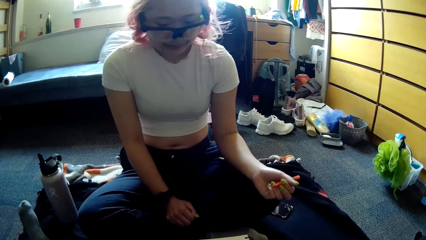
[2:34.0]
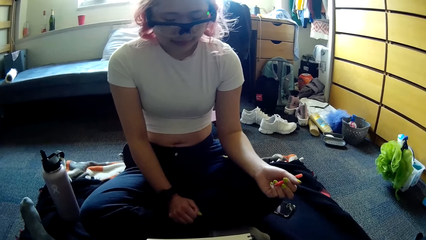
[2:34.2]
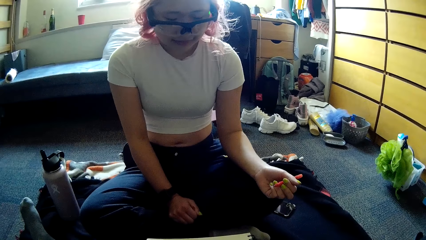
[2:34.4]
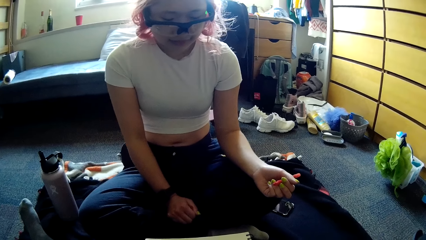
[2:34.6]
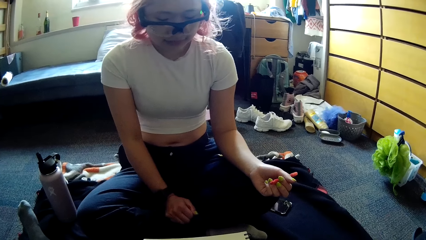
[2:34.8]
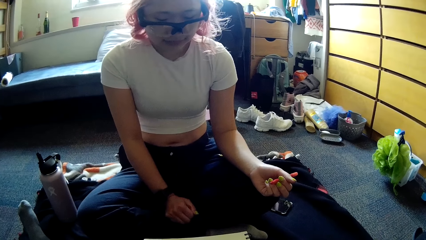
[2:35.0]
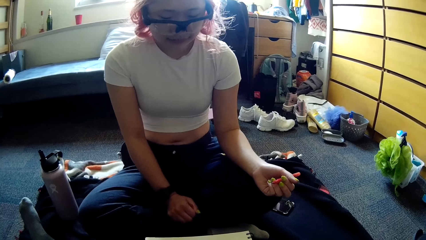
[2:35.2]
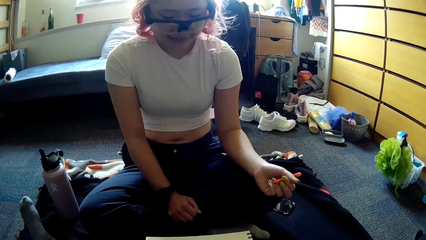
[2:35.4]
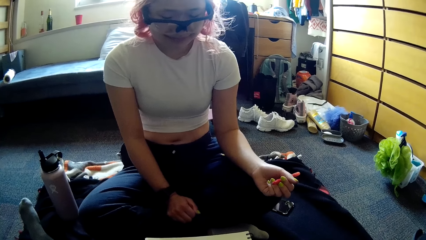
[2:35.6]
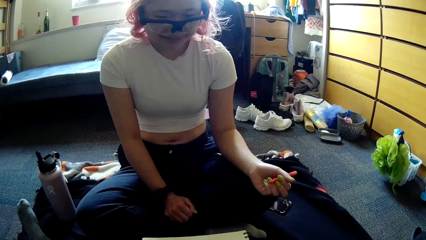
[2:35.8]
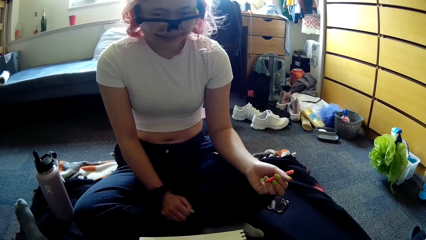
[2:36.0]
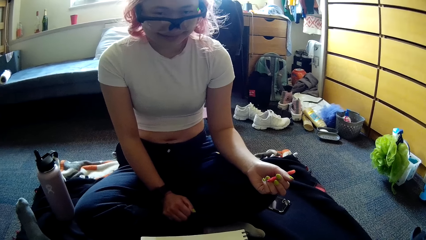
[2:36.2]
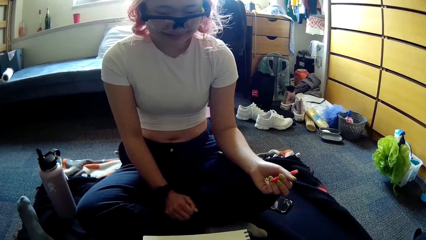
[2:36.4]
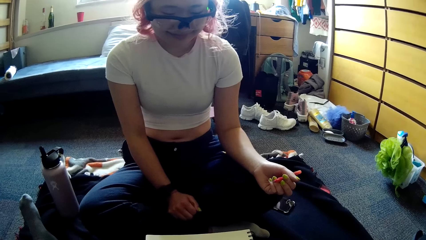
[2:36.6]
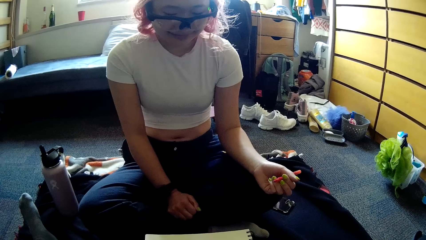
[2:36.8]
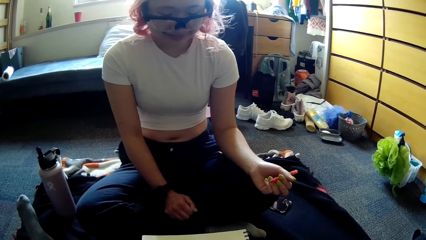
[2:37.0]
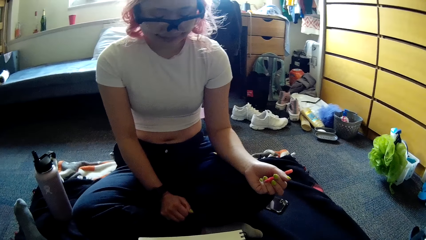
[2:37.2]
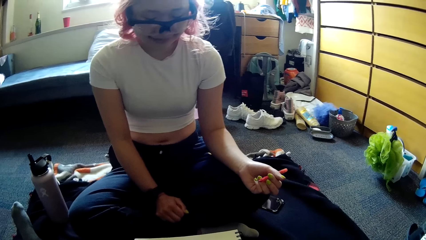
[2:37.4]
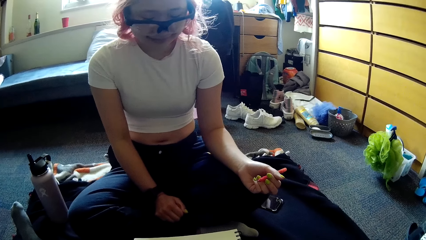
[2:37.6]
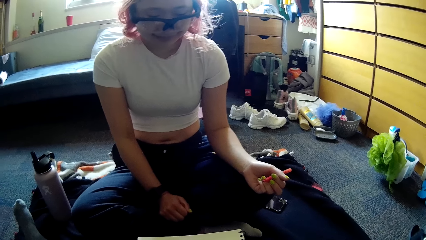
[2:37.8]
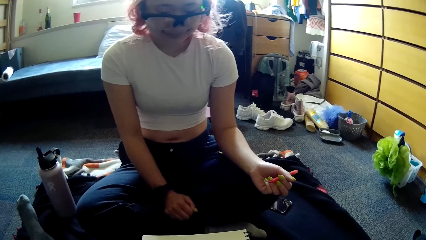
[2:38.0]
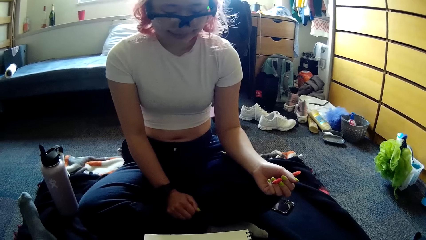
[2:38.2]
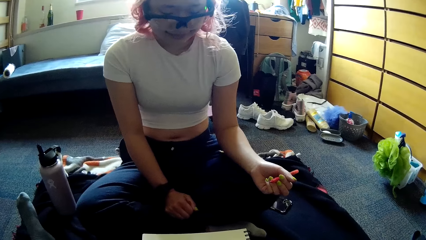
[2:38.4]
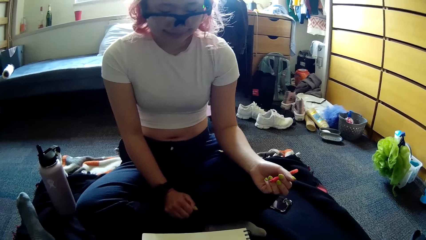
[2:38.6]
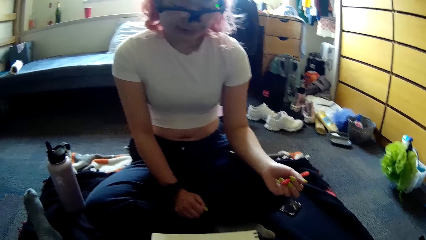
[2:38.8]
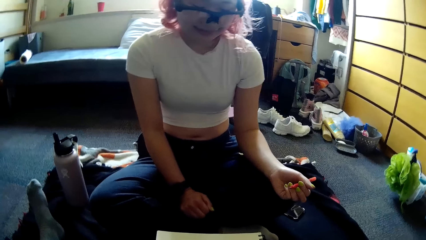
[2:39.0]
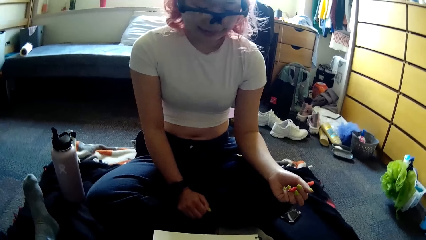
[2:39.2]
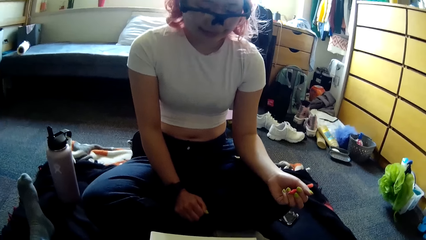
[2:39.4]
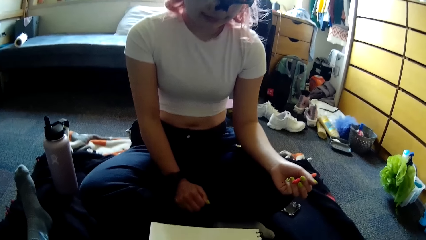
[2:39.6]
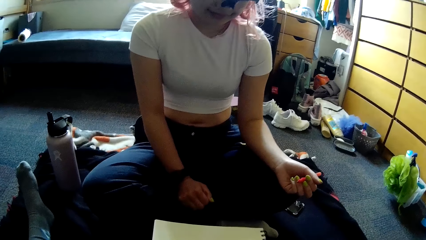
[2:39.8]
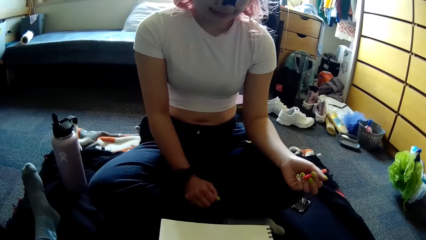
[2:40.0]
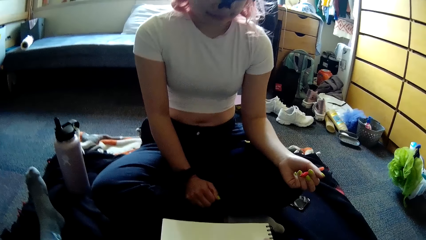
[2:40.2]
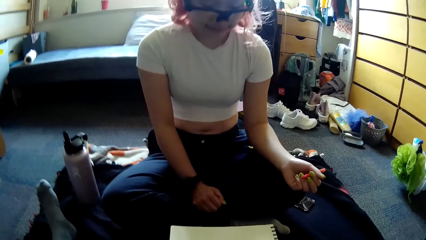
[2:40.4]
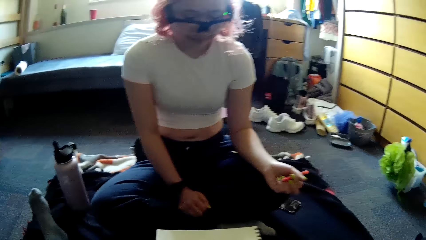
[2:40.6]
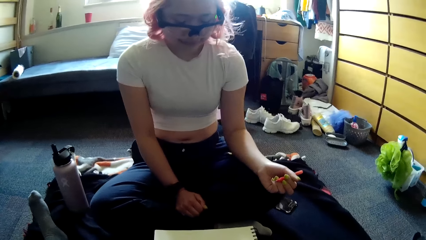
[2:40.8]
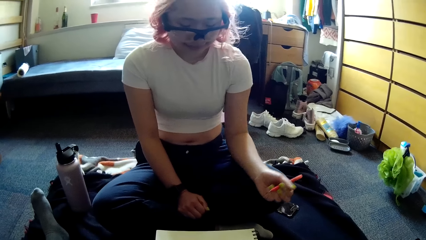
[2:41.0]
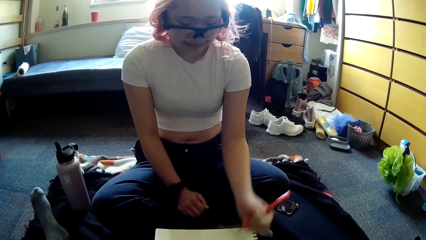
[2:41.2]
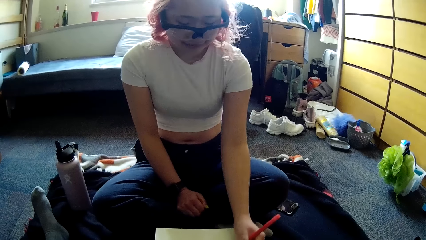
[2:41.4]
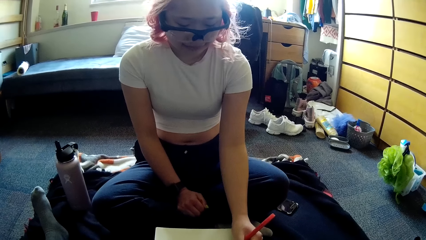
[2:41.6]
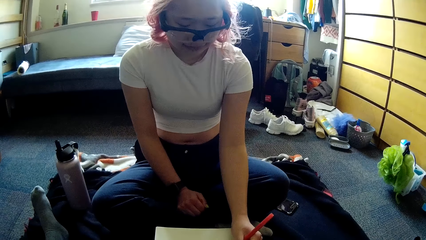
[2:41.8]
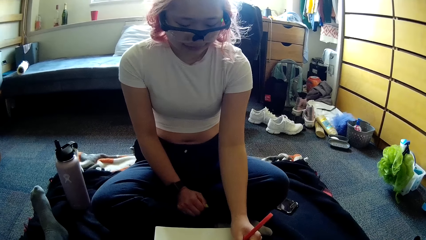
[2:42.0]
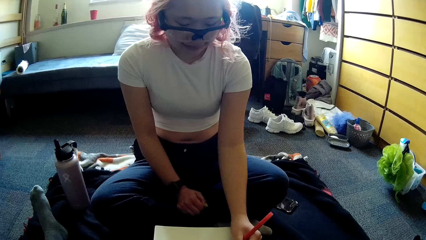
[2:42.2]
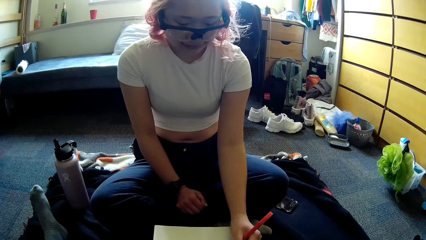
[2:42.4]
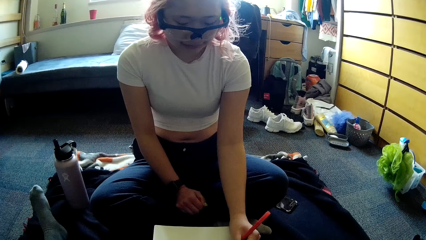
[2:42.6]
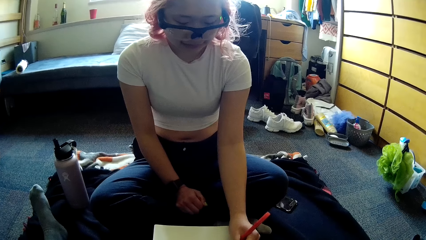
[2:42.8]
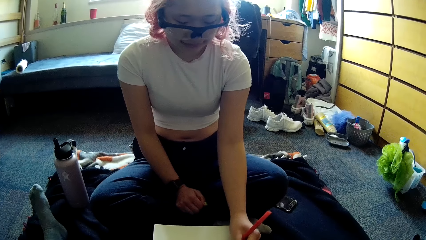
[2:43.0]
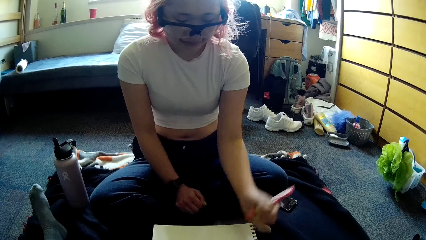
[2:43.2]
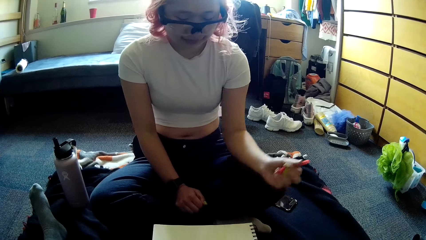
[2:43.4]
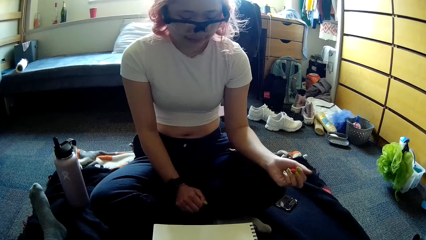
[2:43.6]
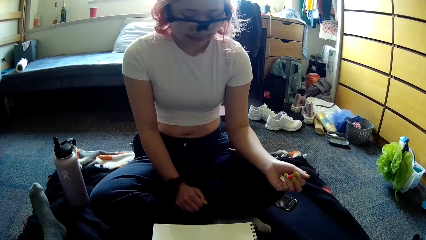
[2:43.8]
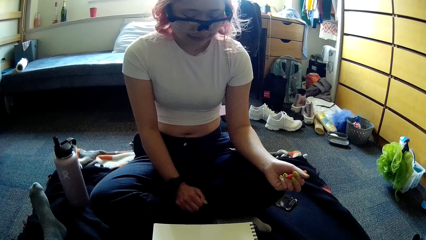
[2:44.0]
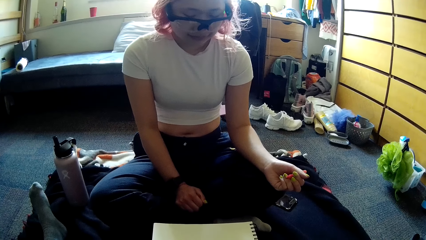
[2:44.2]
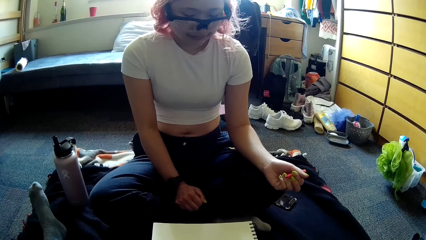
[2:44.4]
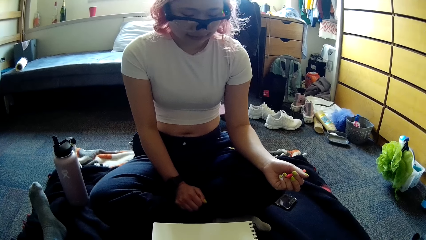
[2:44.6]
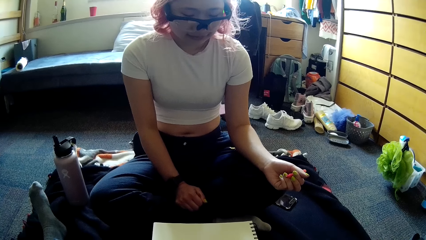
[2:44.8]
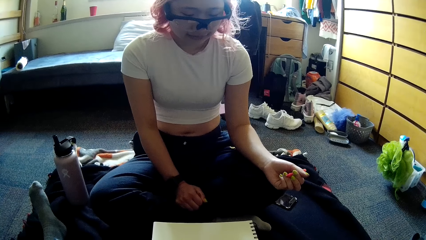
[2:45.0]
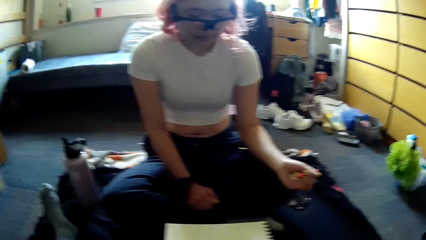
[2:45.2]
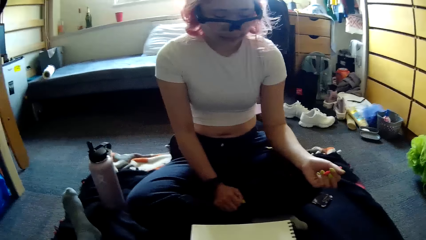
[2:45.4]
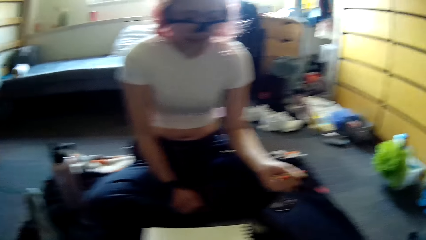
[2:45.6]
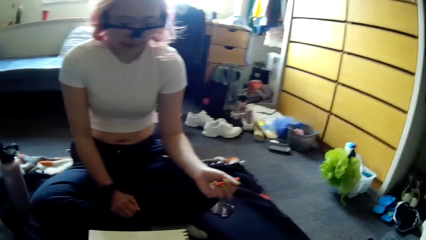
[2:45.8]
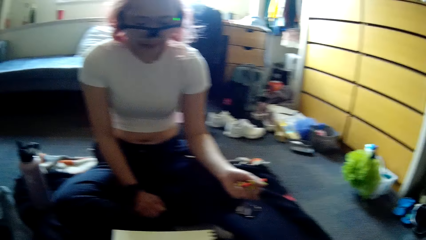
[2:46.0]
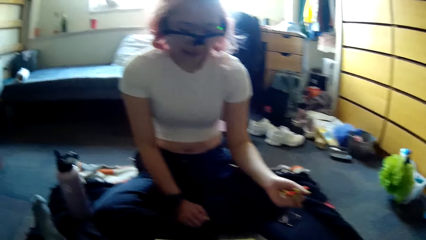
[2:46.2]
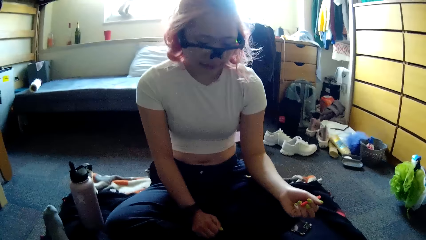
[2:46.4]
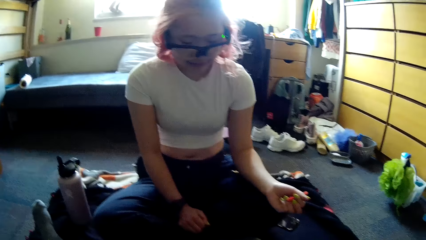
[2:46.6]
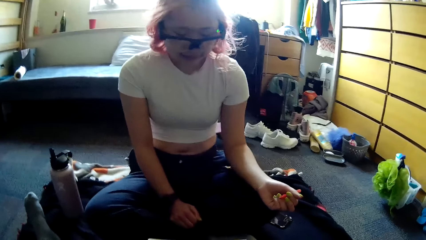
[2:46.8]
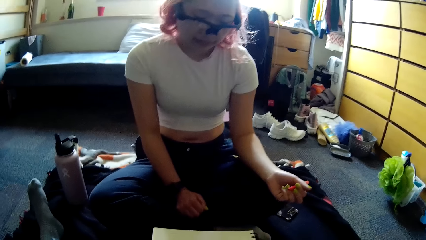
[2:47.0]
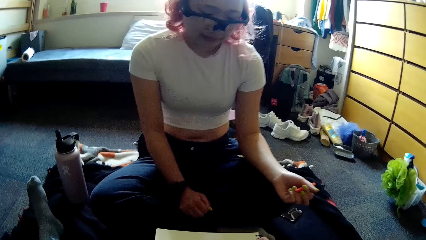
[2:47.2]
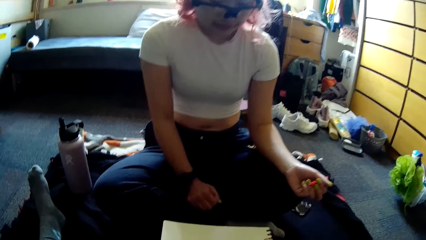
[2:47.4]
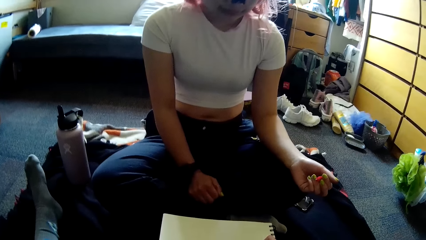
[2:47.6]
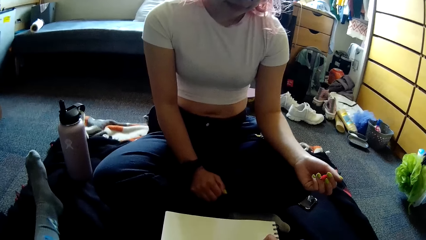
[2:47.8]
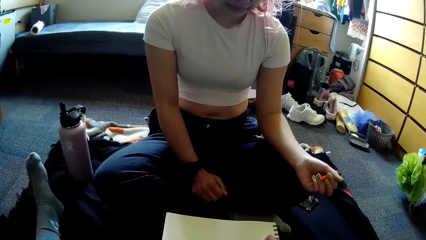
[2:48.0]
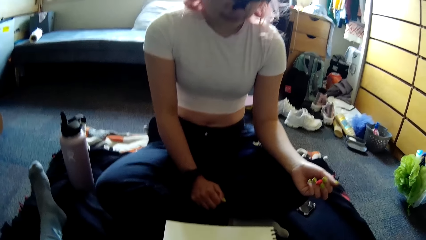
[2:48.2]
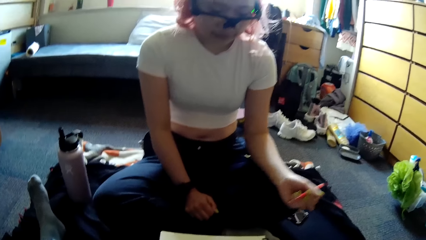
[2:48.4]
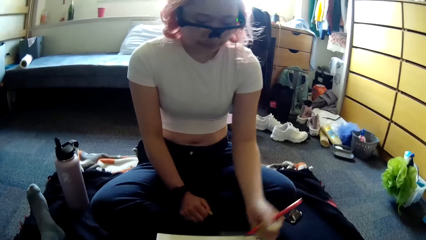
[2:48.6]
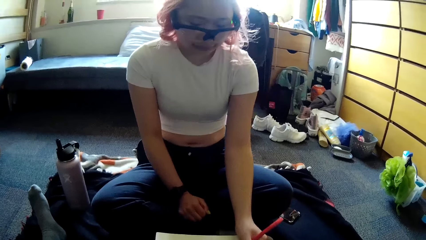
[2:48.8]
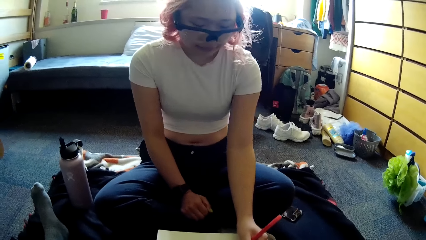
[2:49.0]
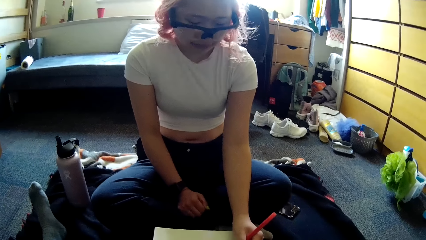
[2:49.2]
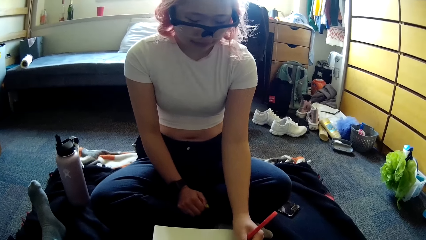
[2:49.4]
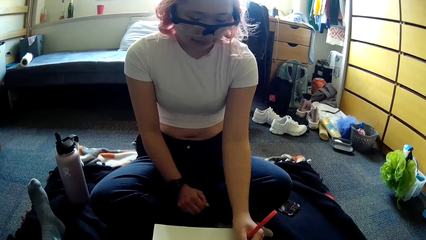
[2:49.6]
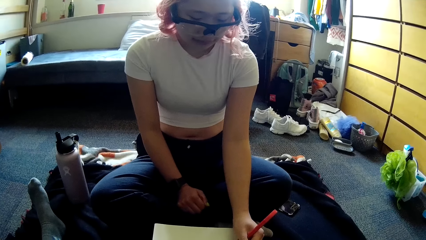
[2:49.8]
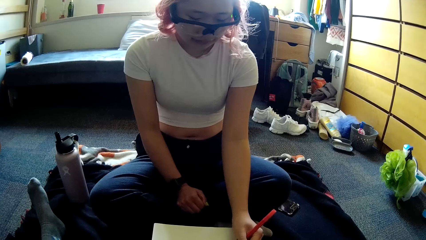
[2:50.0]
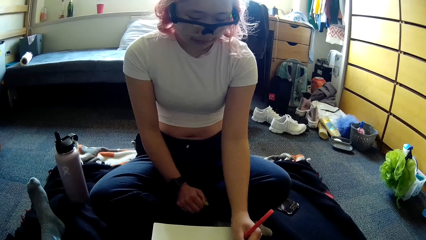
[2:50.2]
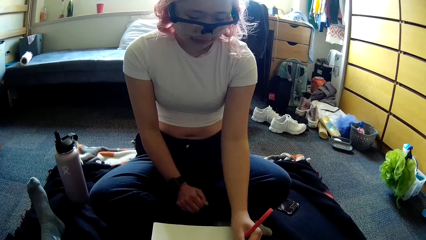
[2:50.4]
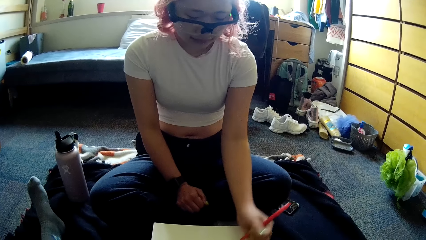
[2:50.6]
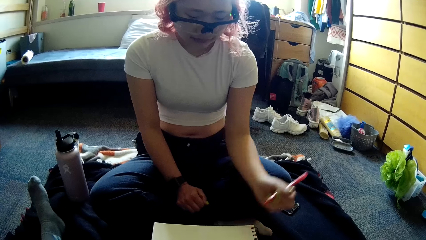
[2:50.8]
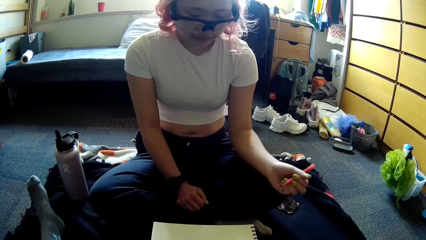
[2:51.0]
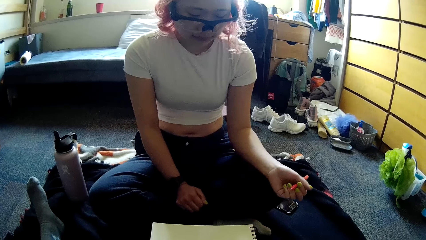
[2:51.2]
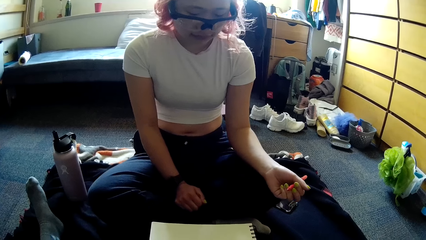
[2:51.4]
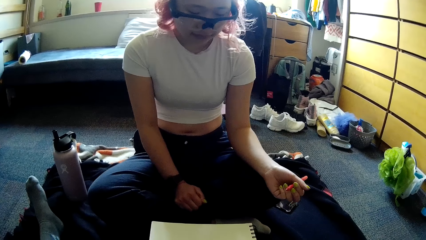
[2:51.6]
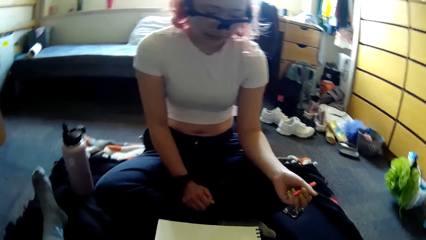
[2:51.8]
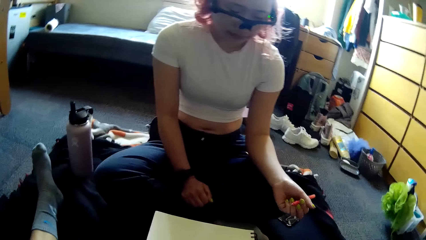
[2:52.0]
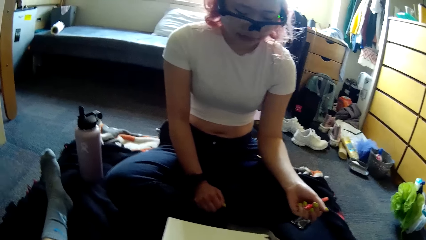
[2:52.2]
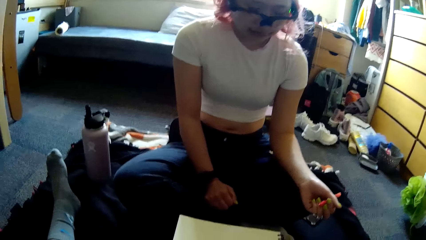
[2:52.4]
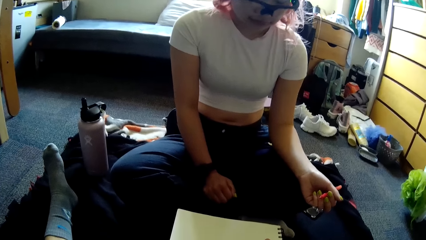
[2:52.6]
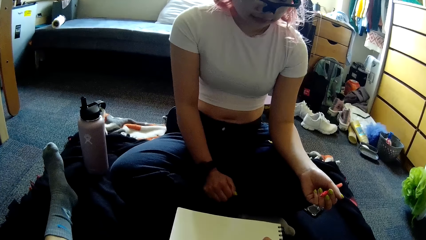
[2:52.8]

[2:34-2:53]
The camera wearer looks on. The woman plays the paper game with the pen in her left hand on the jotter. The camera wearer looks on. She plays the paper game with the pen in her right hand on the jotter. The woman plays the paper game with the pen in her left hand on the jotter.
